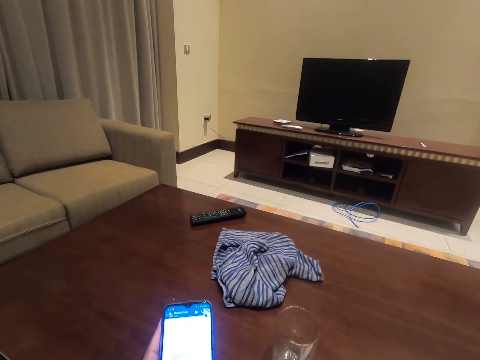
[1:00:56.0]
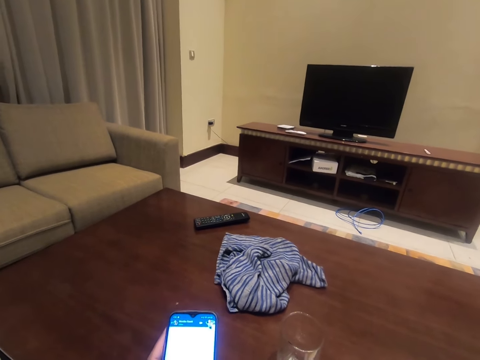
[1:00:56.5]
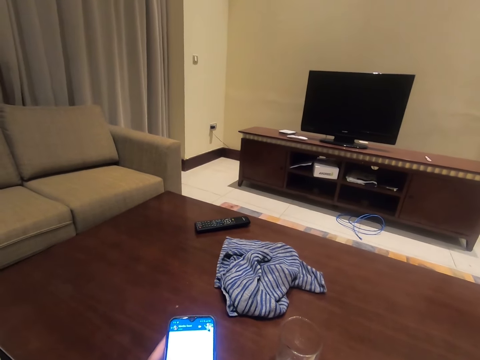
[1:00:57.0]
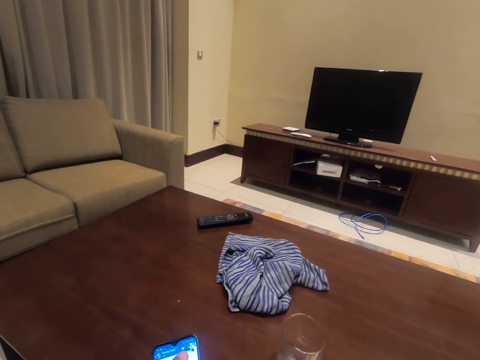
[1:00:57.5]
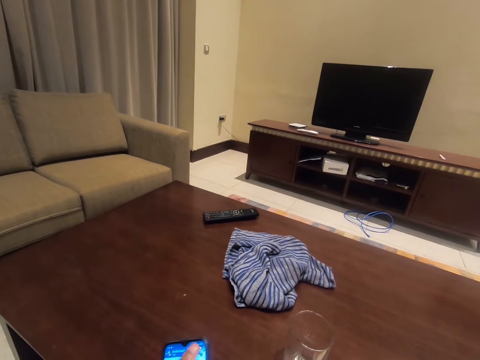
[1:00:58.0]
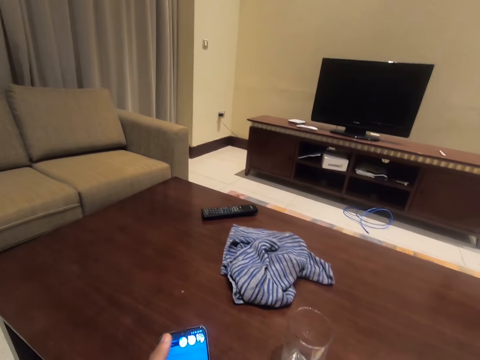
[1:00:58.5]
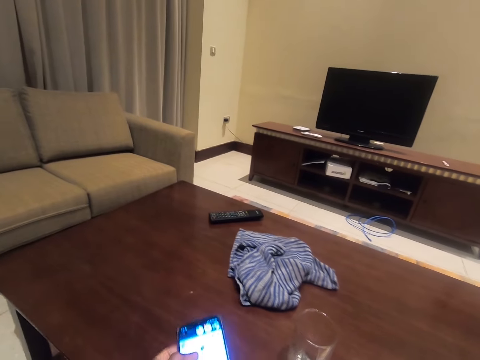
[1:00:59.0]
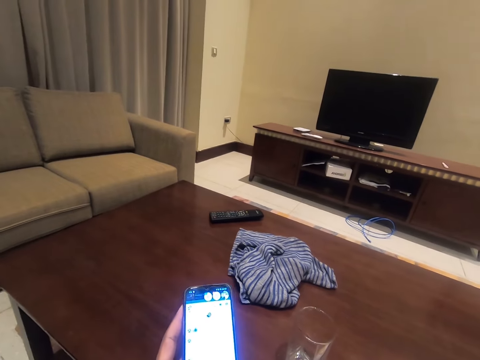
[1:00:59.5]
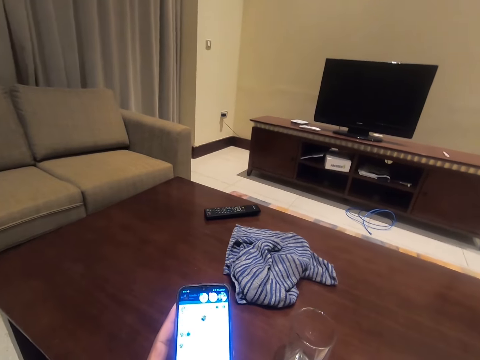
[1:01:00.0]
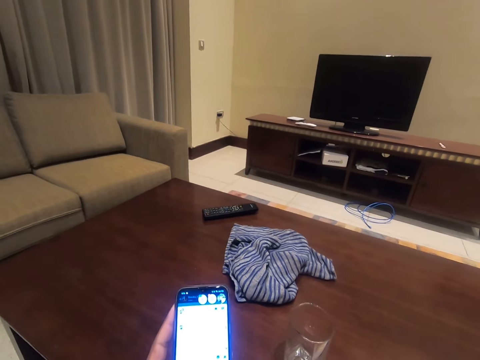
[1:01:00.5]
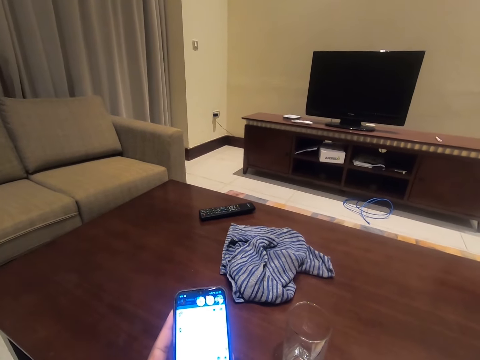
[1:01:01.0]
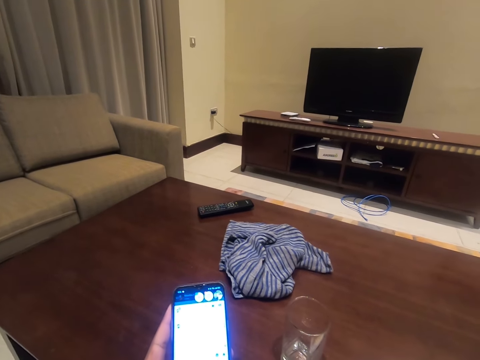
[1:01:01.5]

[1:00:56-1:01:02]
The camera wearer uses his phone.

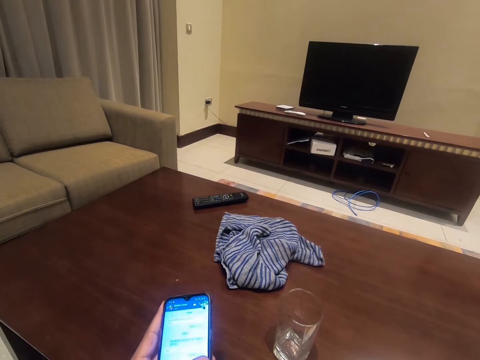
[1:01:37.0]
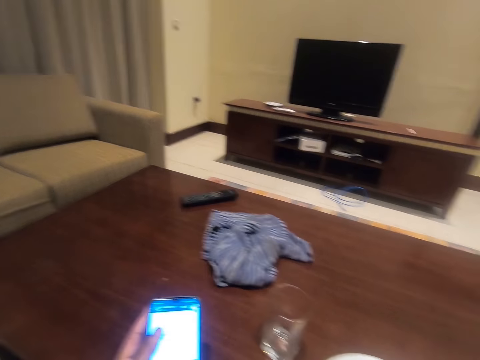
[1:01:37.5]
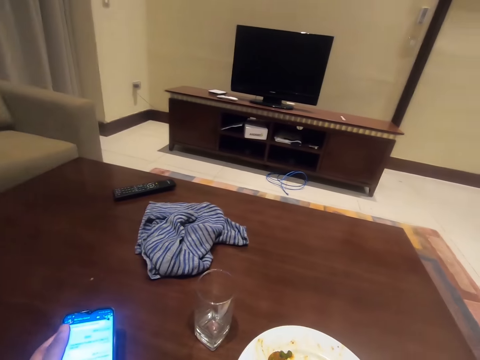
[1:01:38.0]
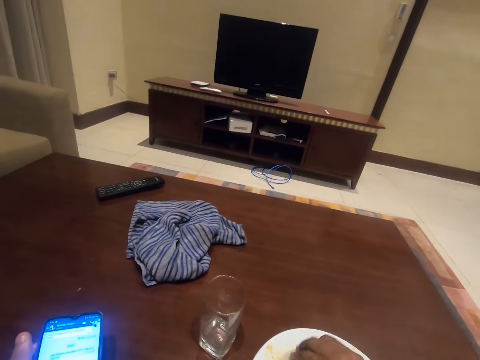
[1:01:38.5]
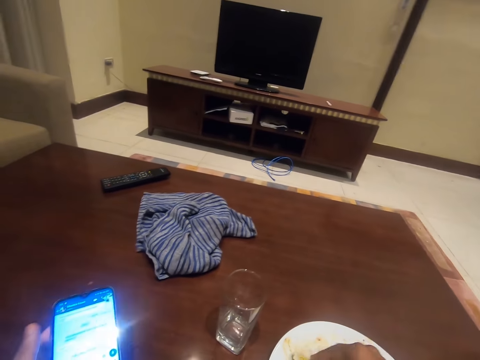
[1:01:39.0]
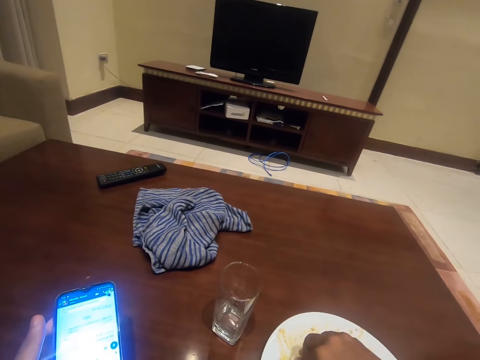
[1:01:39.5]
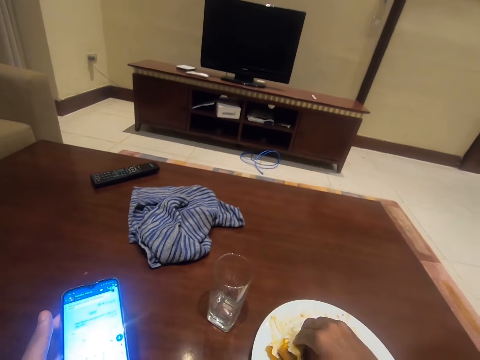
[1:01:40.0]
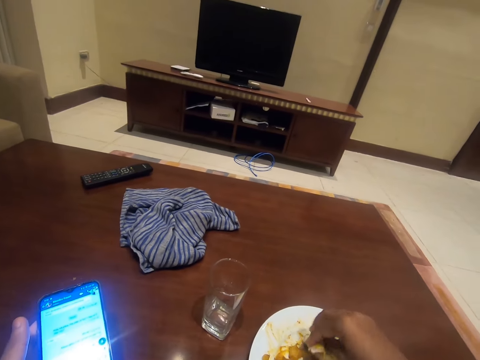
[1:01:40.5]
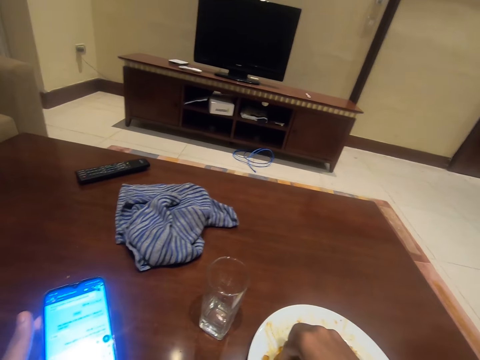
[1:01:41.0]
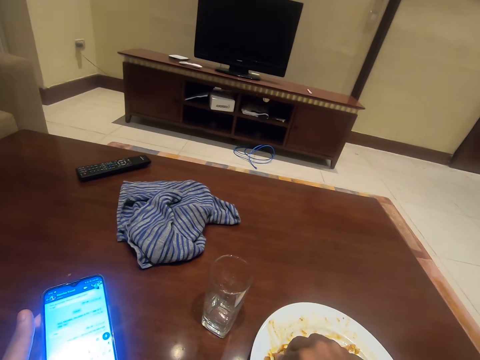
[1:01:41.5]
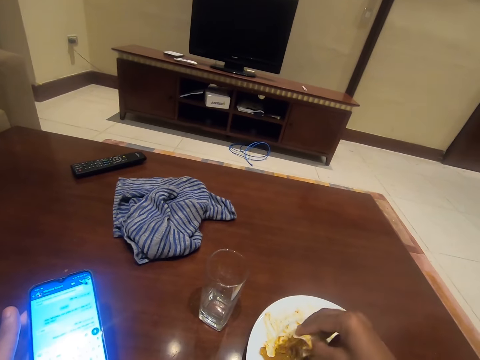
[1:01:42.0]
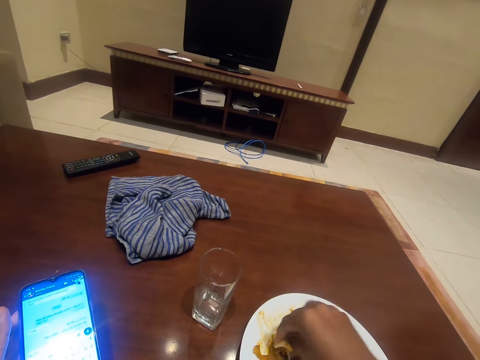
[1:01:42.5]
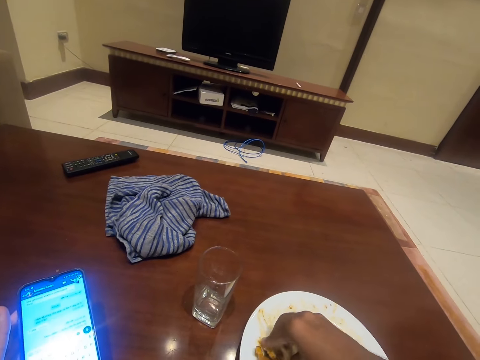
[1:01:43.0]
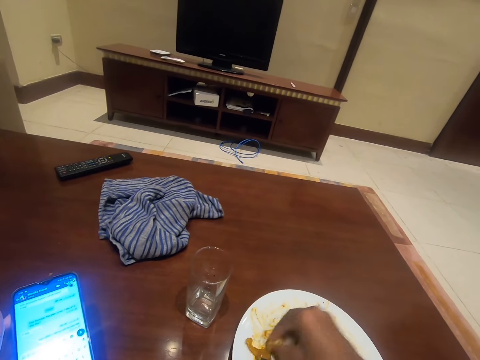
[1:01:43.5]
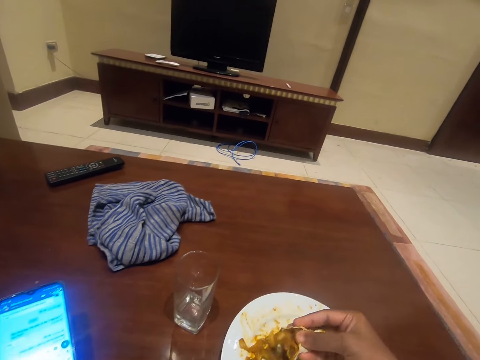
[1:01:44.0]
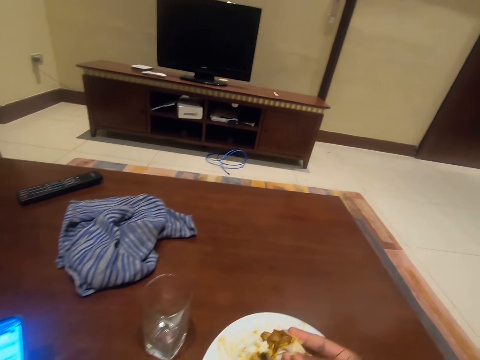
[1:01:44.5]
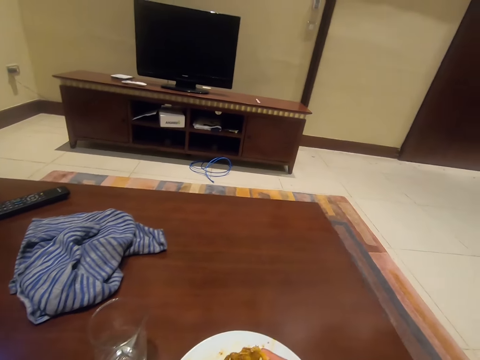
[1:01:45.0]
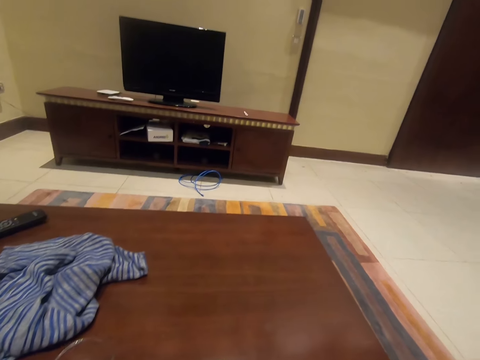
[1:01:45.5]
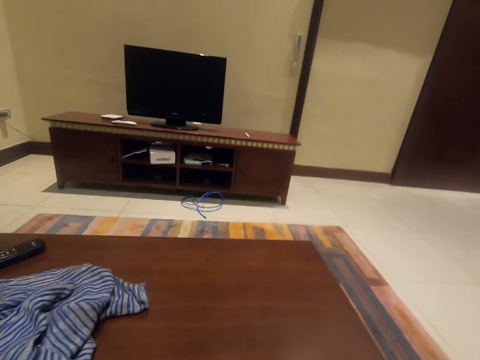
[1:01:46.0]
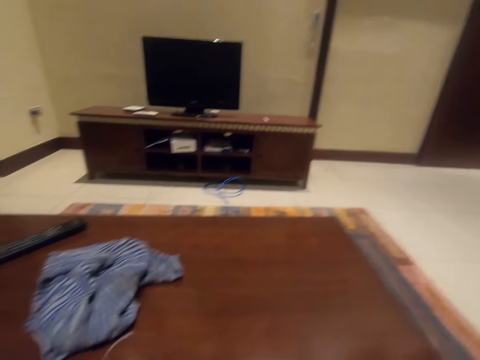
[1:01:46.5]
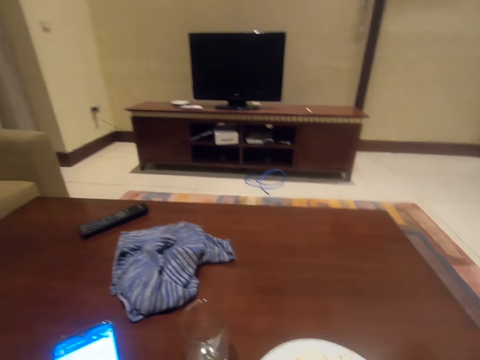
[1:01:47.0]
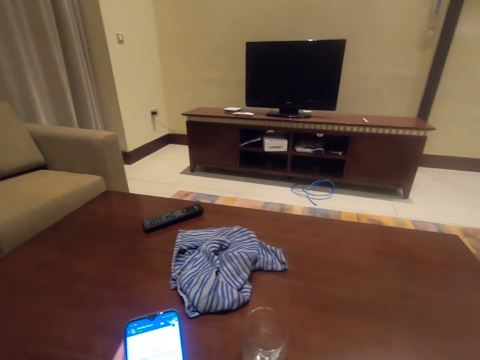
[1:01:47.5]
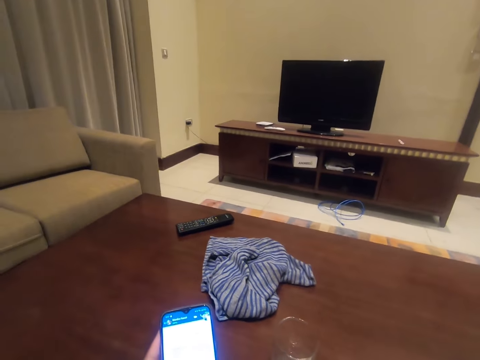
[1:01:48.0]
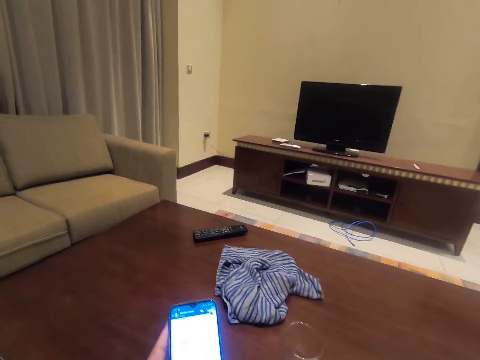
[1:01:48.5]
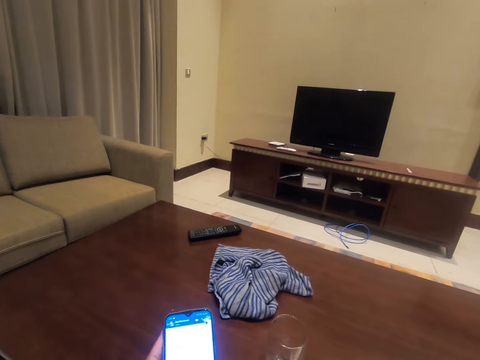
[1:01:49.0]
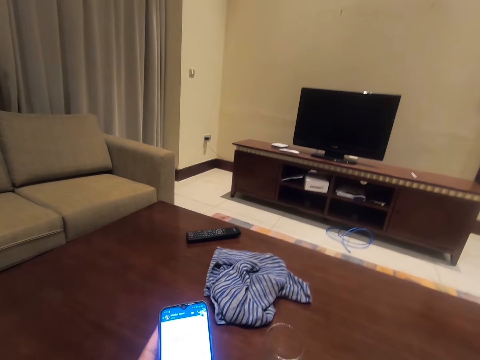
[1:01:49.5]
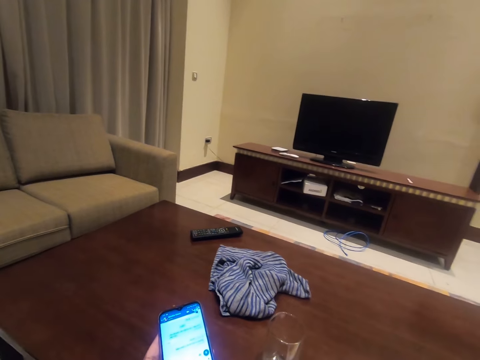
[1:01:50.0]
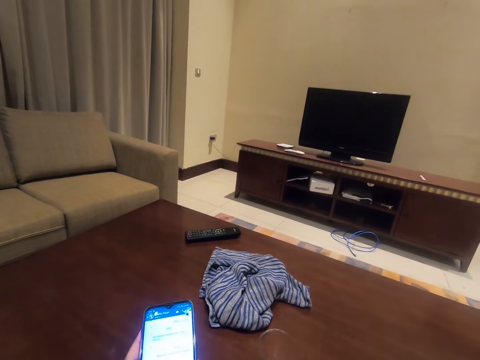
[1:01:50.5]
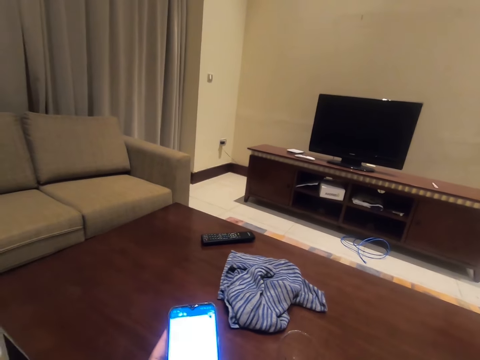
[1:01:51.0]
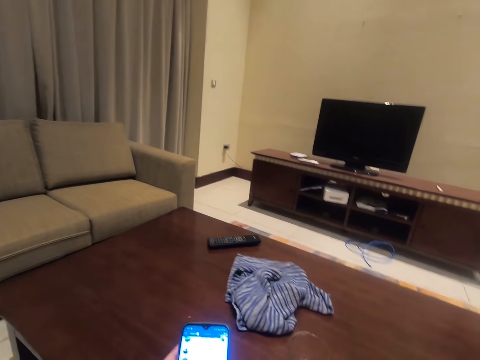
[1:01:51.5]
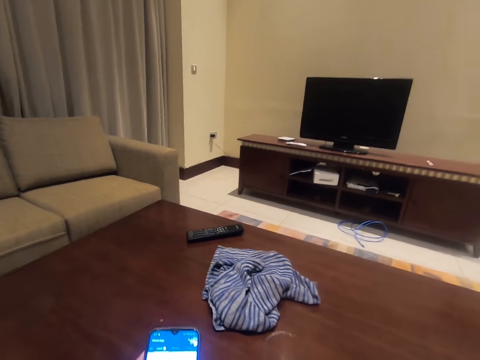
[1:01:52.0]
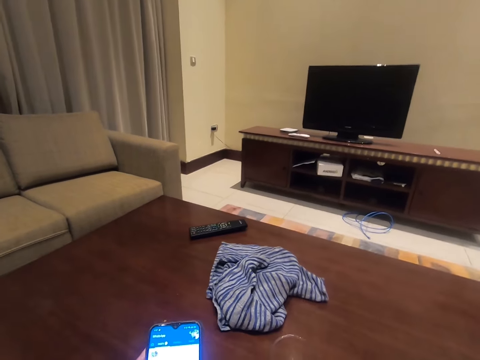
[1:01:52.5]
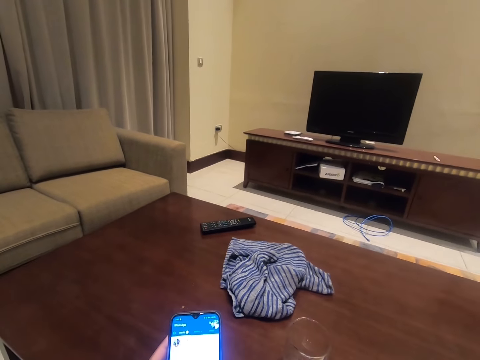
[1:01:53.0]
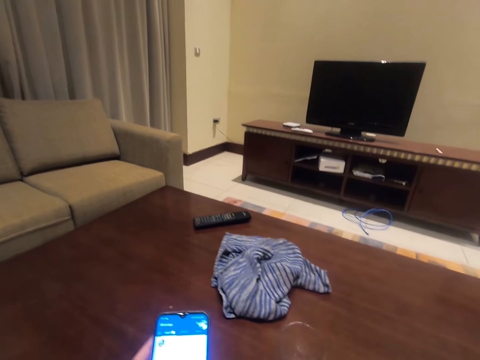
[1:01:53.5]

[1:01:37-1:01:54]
The camera wearer touches the food on the plate. They pick food from the plate. They eat the food. They use their phone.

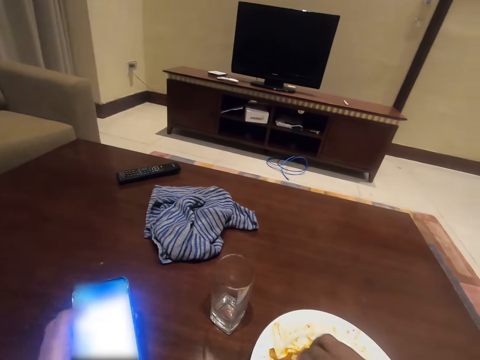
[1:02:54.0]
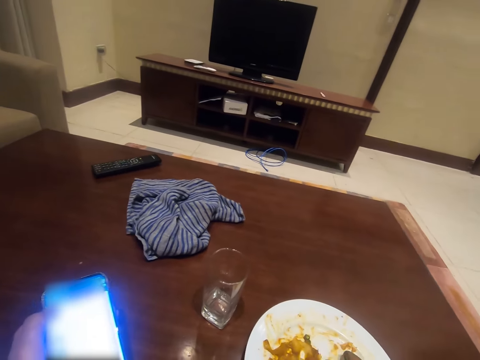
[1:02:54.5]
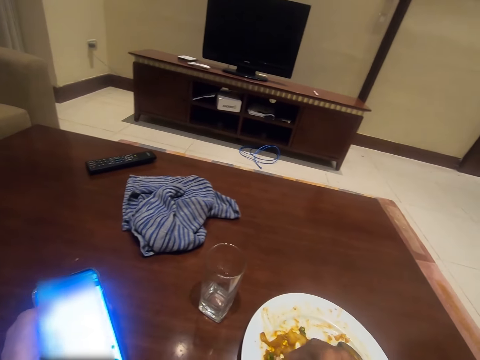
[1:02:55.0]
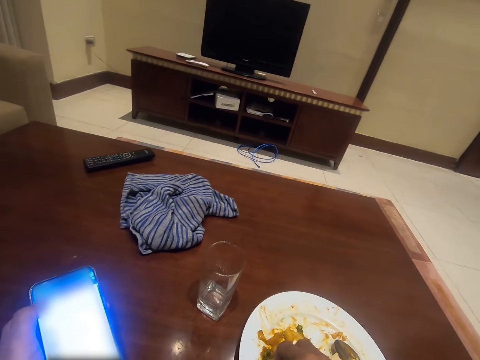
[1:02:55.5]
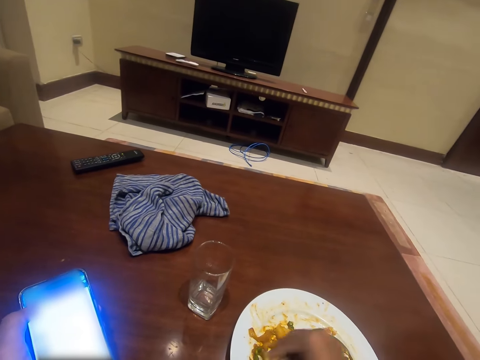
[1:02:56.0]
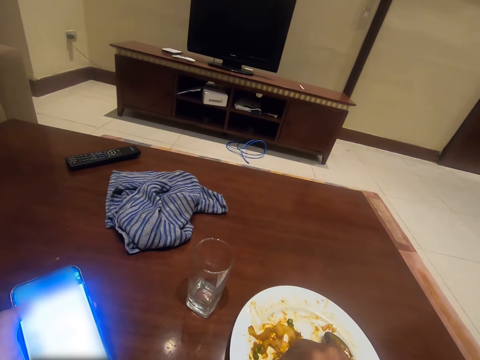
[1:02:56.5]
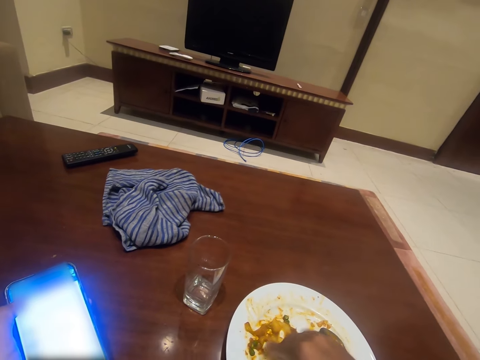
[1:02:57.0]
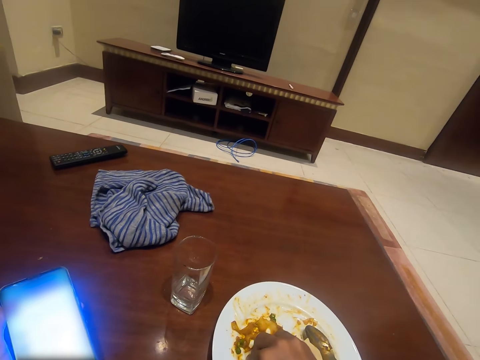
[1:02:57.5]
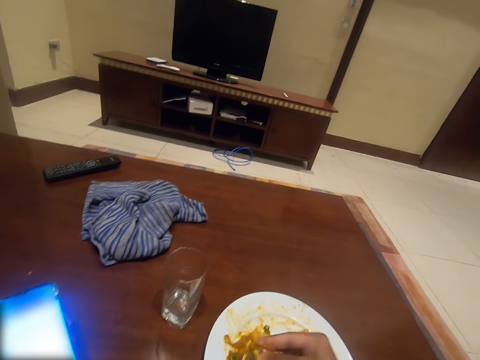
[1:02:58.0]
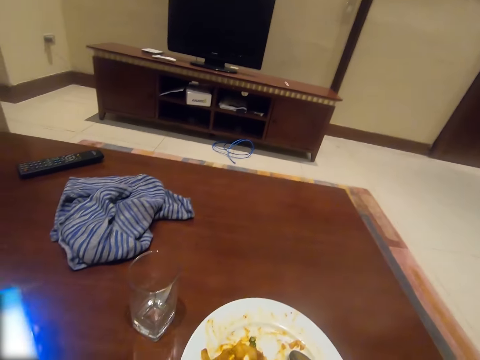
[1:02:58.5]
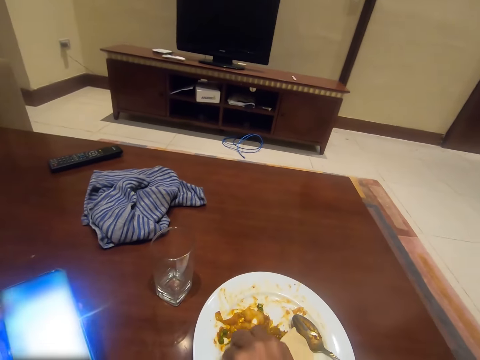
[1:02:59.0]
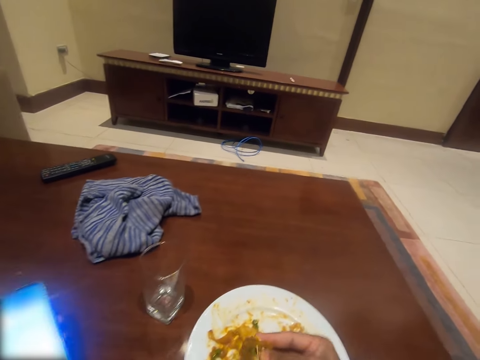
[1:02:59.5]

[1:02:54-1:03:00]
The camera wearer touches the food on the plate. They eat the food.
